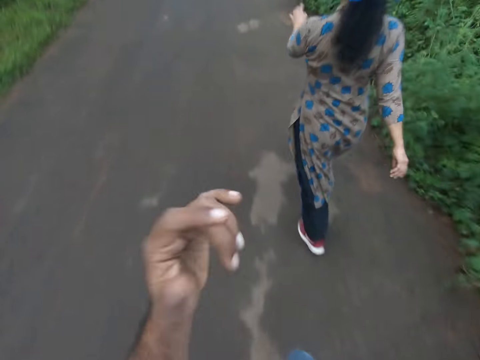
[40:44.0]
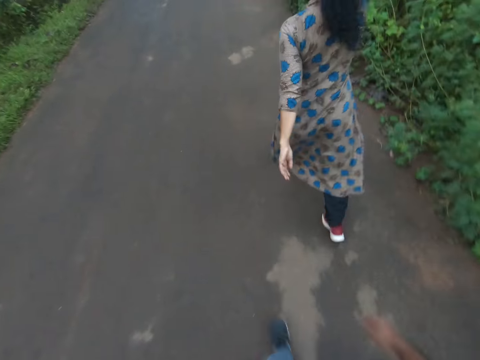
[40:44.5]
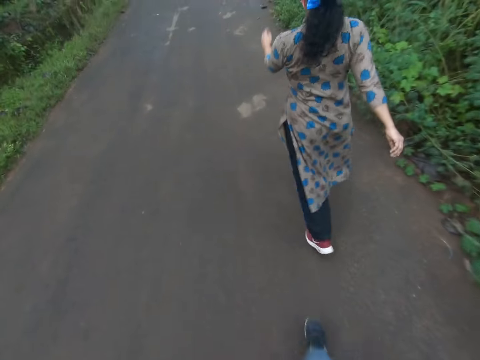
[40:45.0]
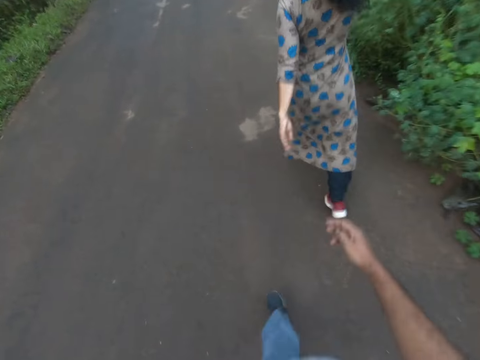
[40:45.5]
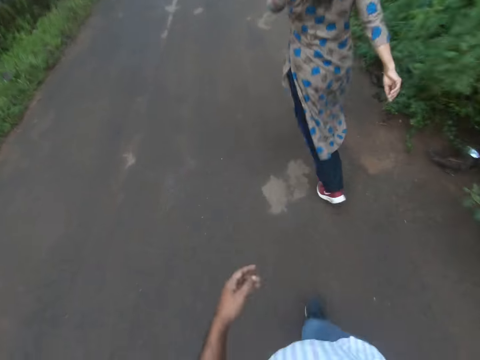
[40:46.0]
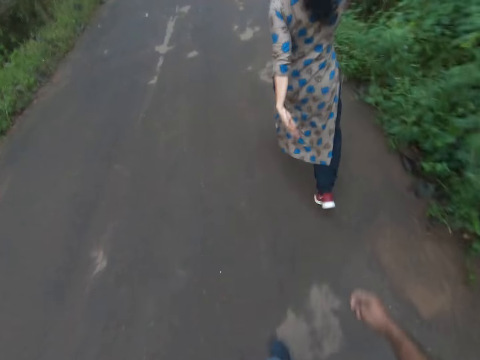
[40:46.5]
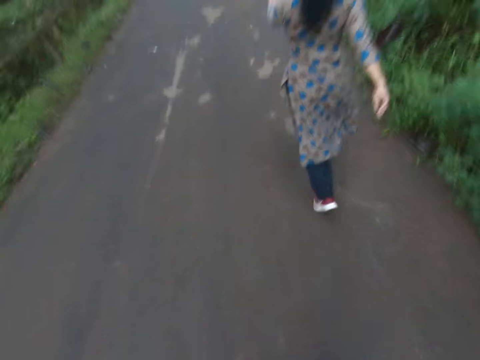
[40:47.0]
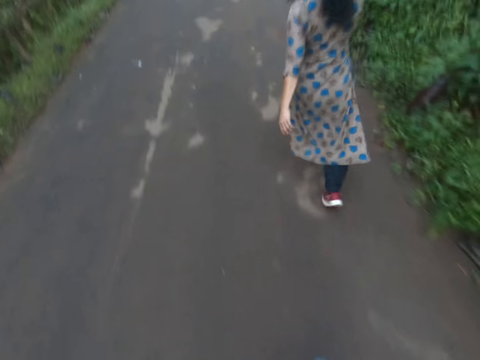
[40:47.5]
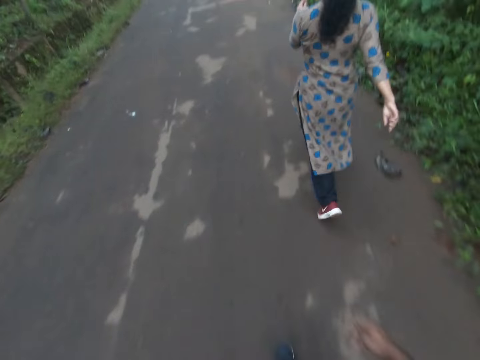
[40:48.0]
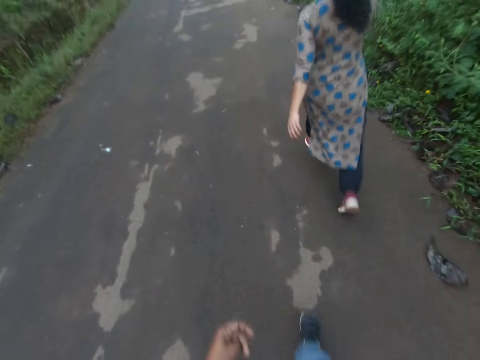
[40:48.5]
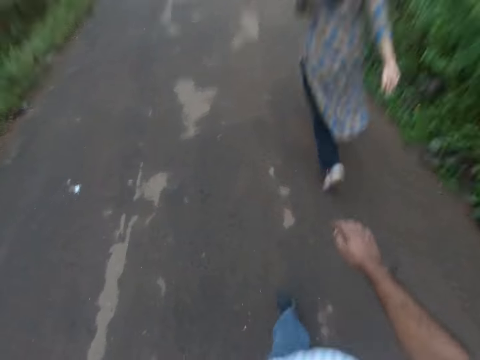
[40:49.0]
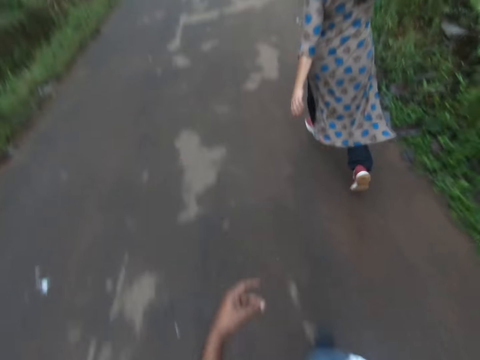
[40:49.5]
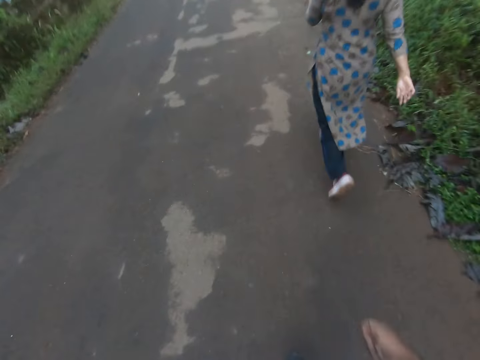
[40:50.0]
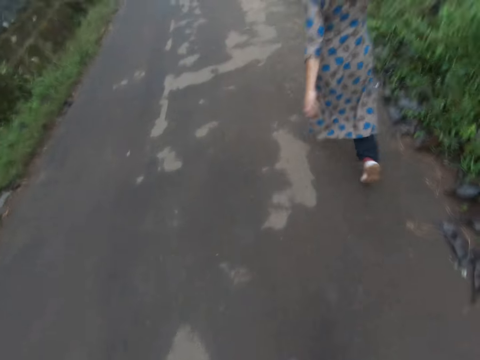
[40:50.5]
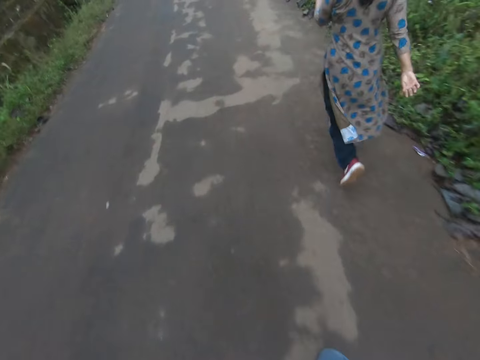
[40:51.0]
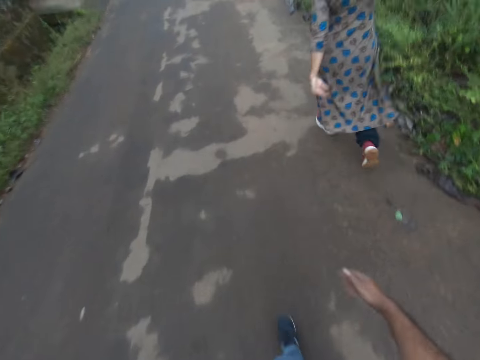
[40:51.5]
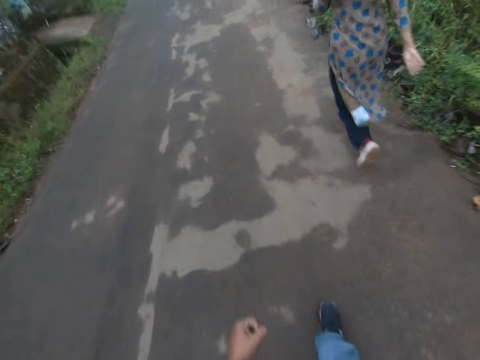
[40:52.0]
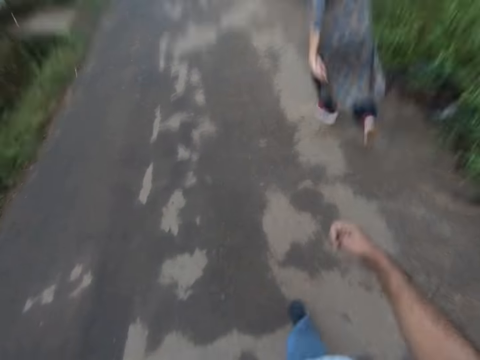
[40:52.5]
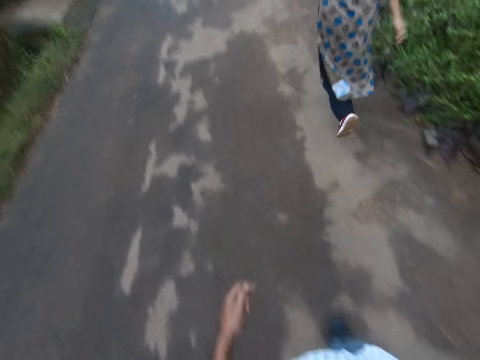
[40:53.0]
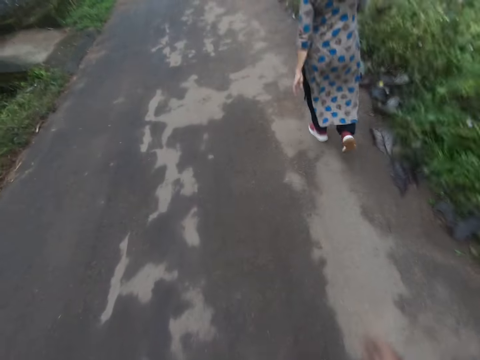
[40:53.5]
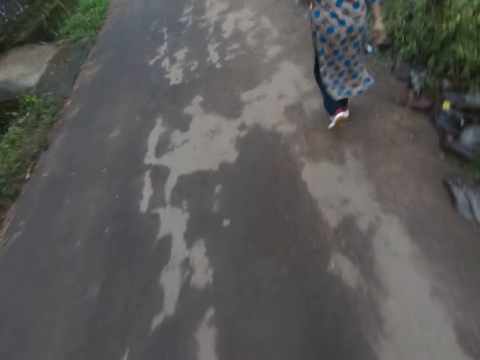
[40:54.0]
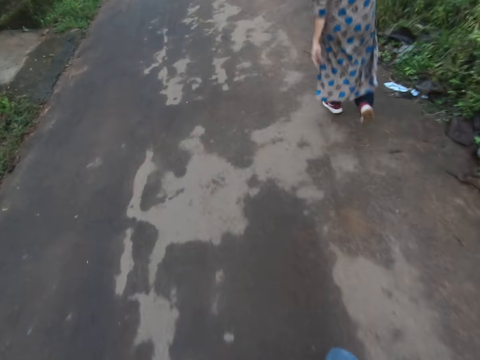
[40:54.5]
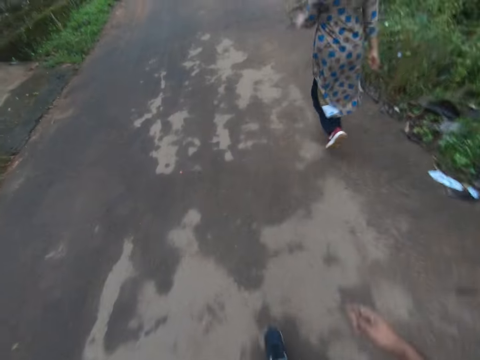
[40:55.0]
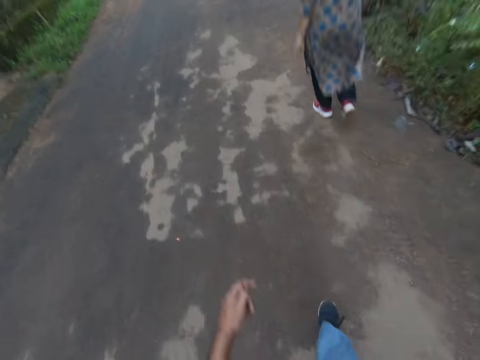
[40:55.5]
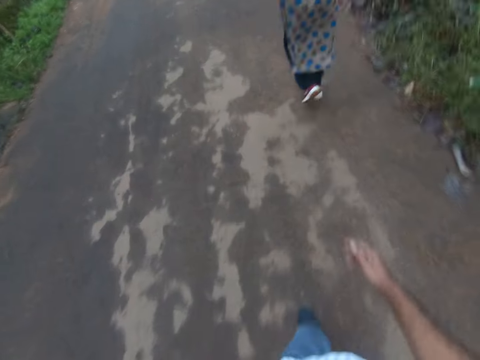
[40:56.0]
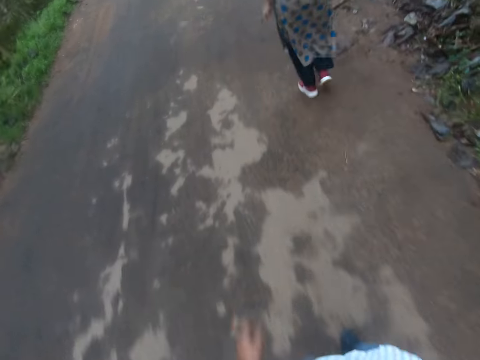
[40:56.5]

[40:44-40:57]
The camera wearer touches his face with his left hand. He lifts the hand and lowers his left hand.

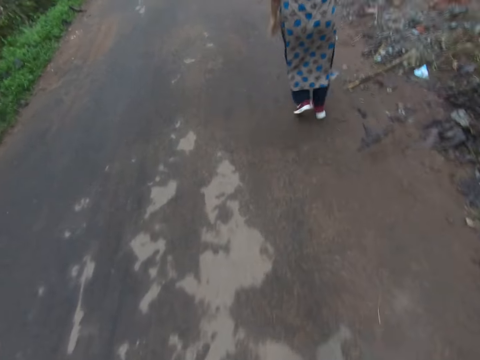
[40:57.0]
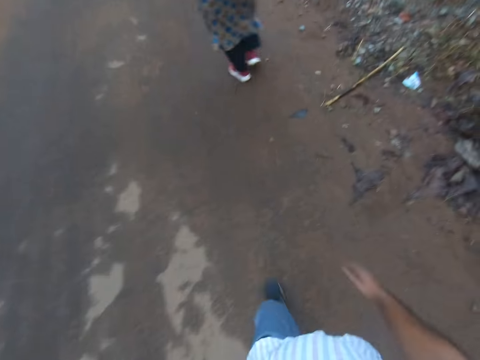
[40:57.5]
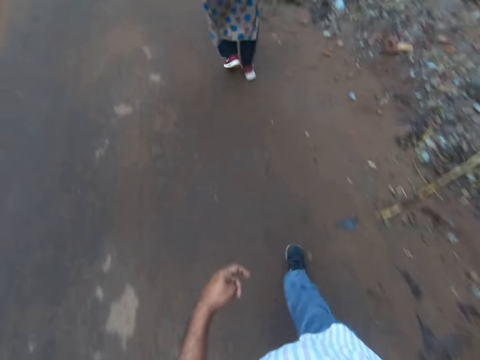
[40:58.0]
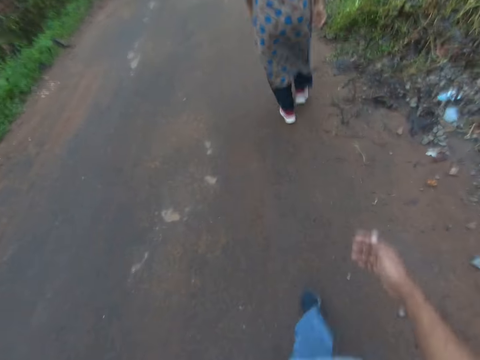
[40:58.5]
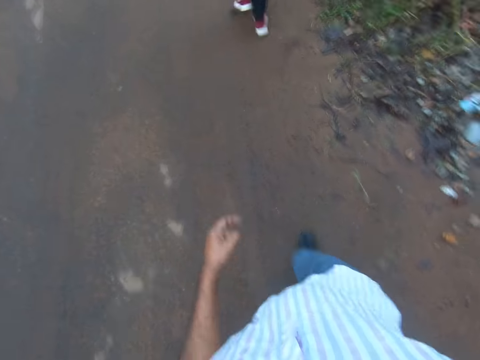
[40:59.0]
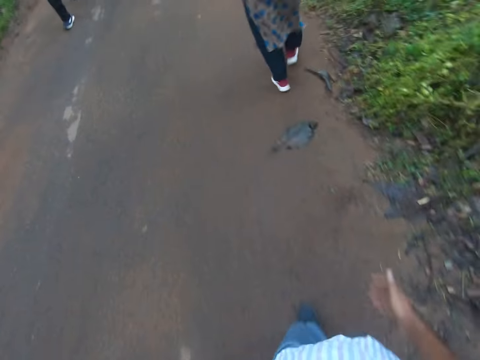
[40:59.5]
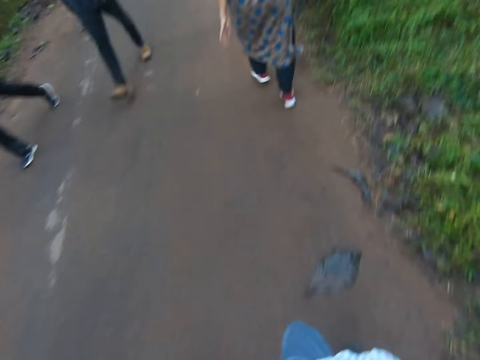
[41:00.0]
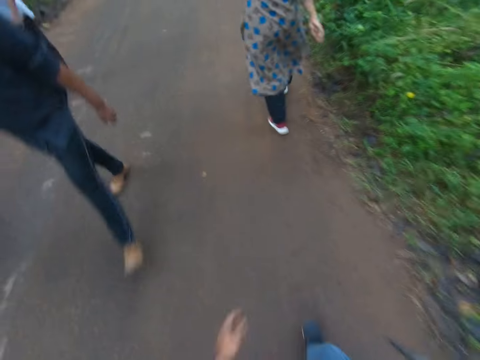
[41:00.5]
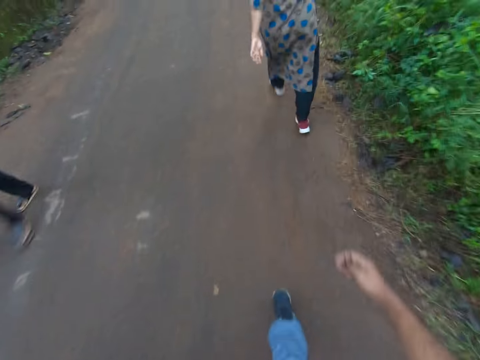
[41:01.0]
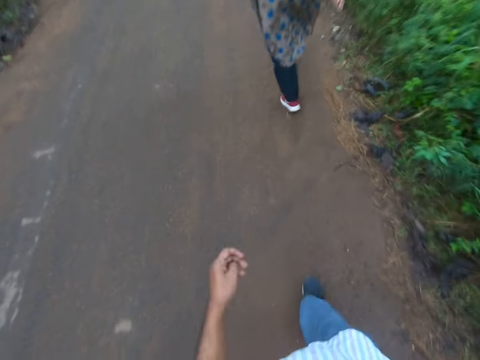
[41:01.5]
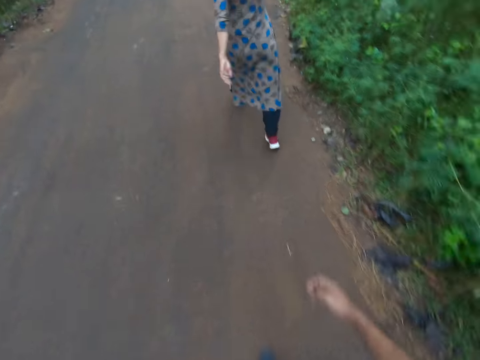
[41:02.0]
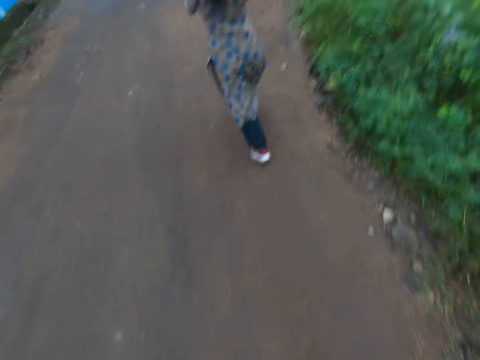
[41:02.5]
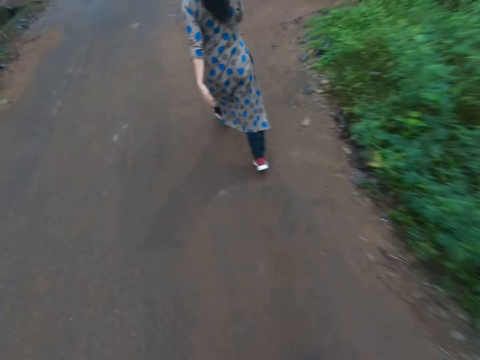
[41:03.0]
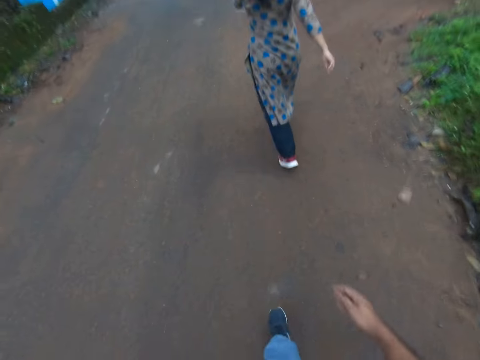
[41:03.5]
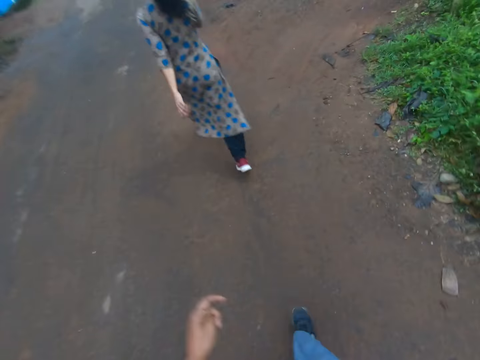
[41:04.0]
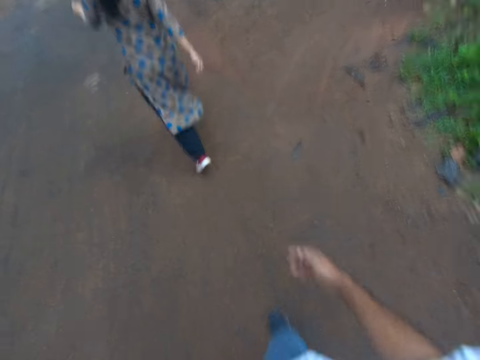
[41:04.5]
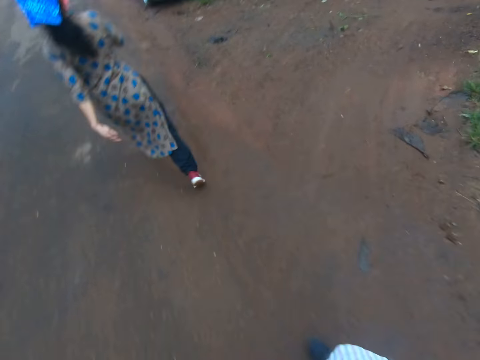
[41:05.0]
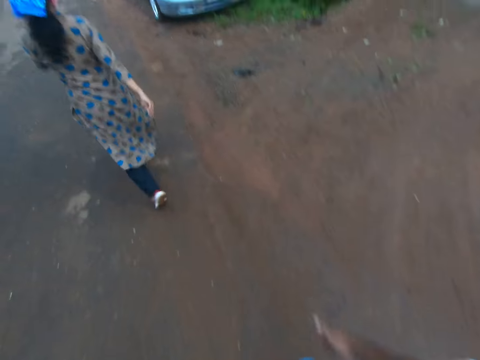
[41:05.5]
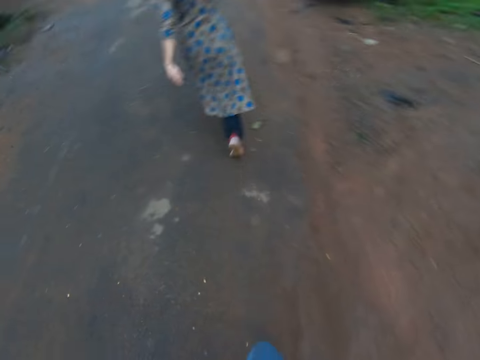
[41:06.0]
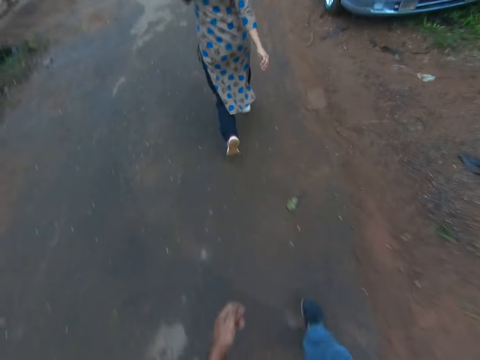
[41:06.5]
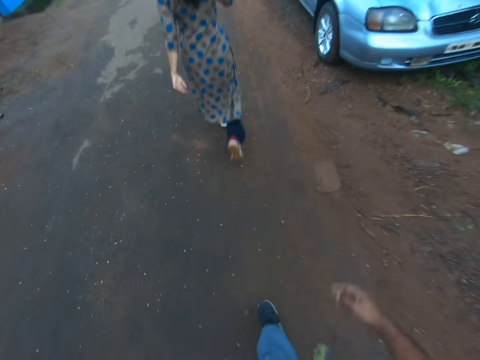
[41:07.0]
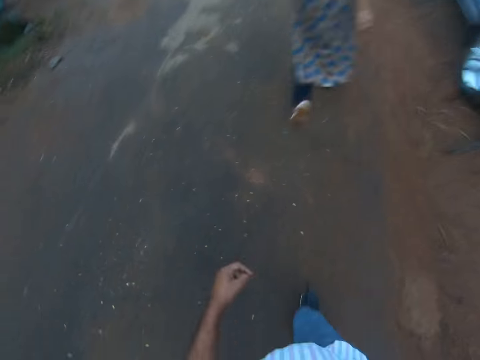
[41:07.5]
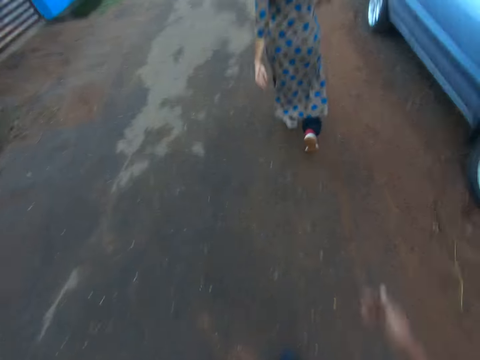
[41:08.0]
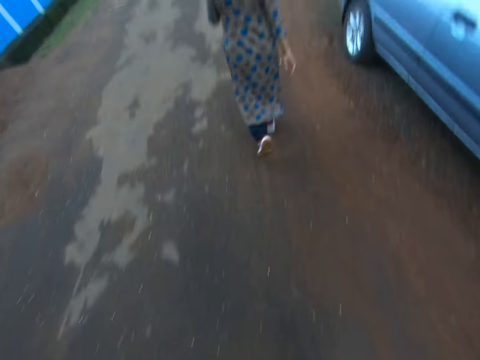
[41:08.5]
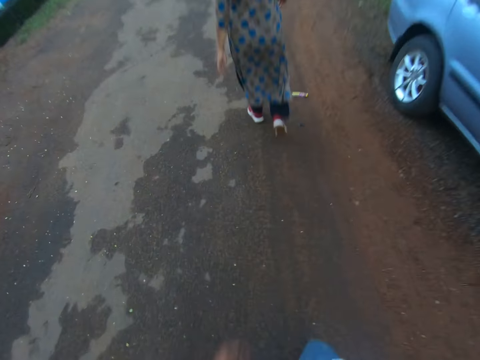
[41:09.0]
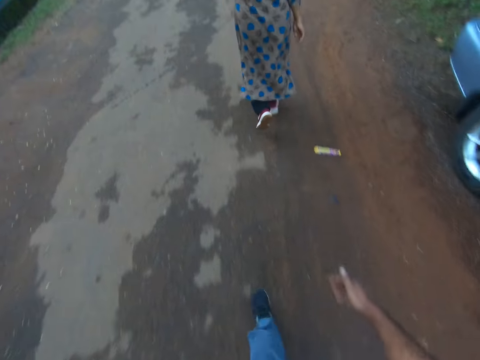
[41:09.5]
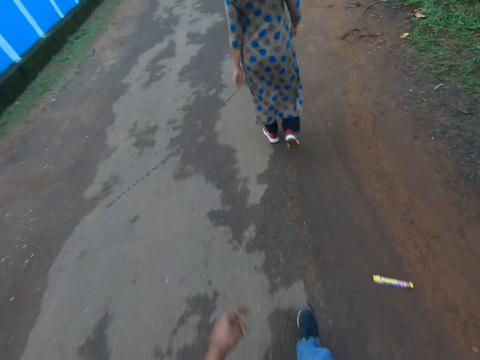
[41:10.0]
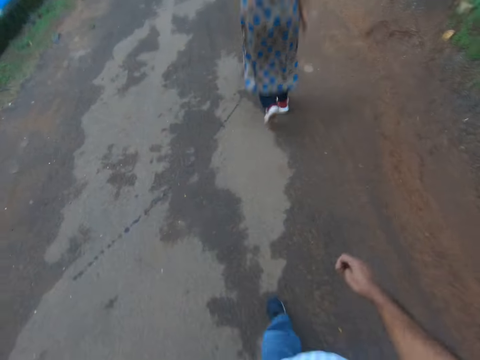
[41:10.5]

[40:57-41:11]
A man walks on the road. Another man walks on the road. Another man walks on the road. The camera wearer walks past a man, another man and another man.
